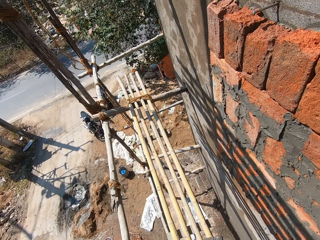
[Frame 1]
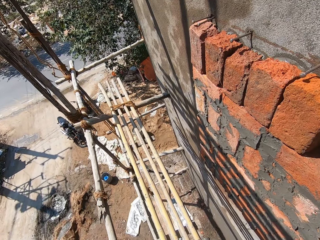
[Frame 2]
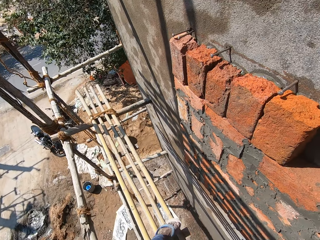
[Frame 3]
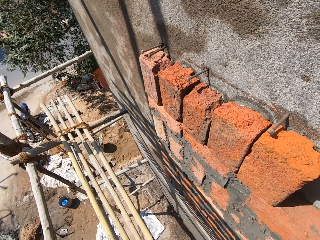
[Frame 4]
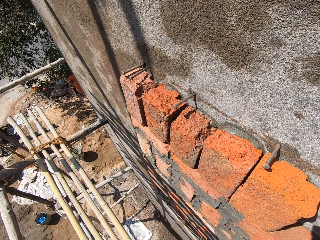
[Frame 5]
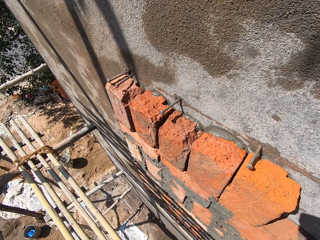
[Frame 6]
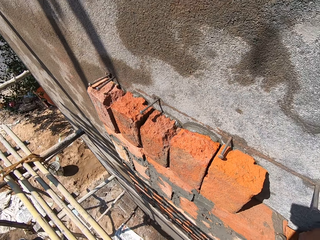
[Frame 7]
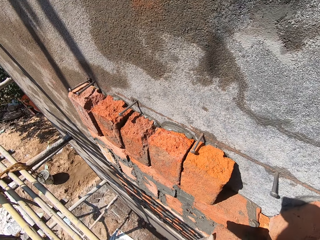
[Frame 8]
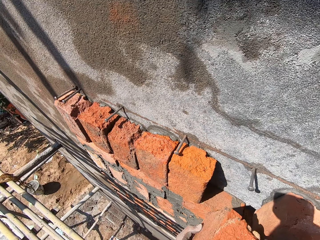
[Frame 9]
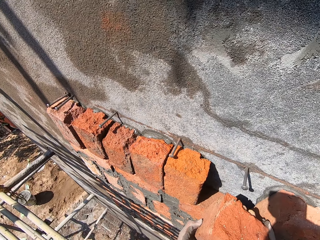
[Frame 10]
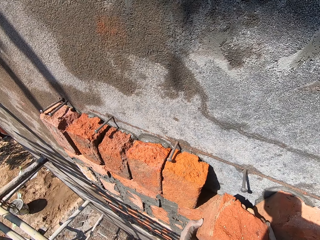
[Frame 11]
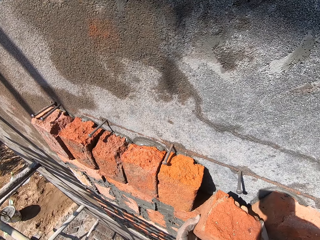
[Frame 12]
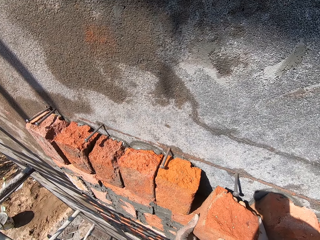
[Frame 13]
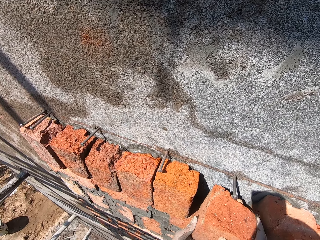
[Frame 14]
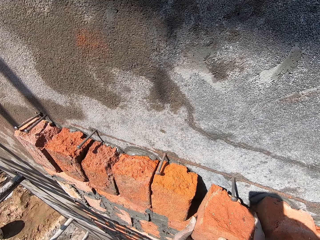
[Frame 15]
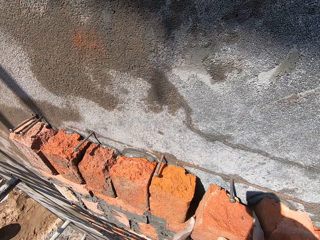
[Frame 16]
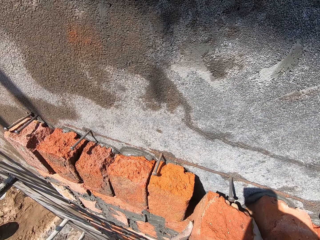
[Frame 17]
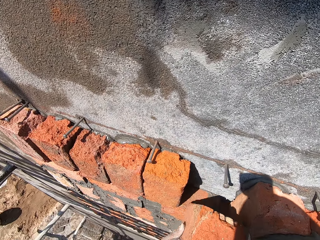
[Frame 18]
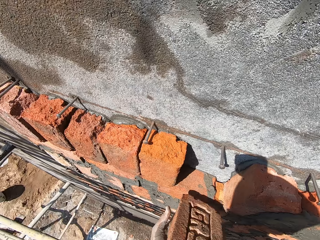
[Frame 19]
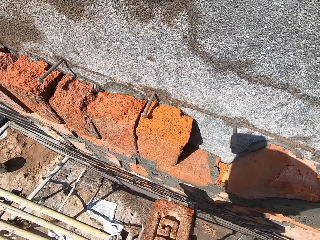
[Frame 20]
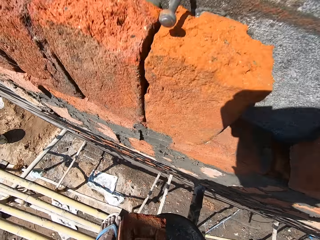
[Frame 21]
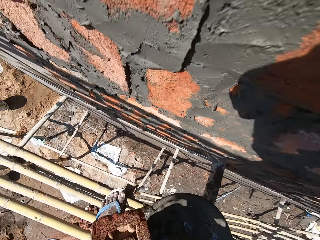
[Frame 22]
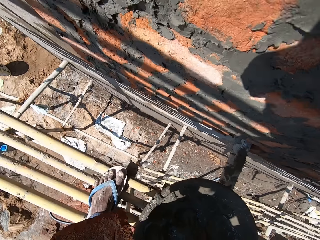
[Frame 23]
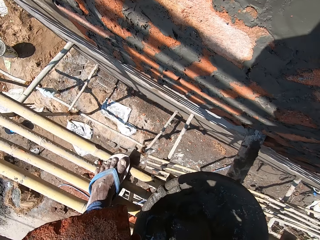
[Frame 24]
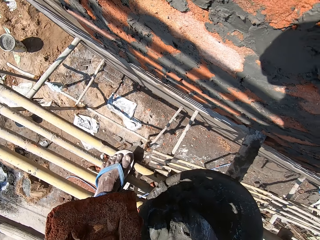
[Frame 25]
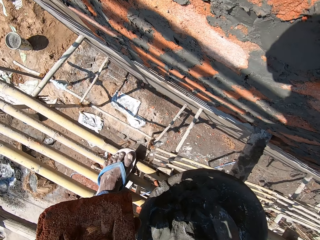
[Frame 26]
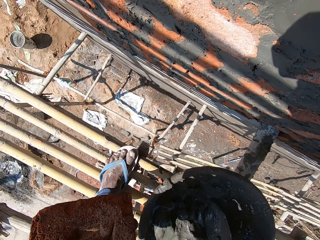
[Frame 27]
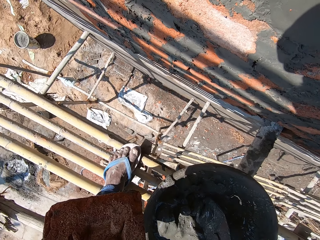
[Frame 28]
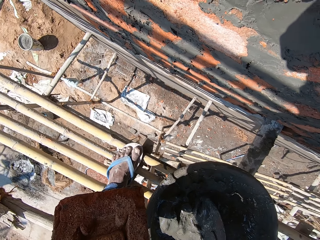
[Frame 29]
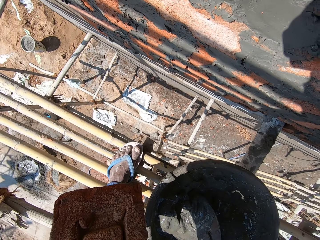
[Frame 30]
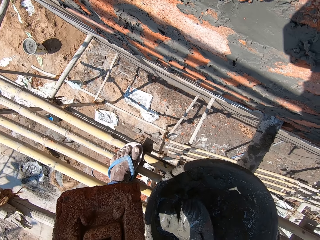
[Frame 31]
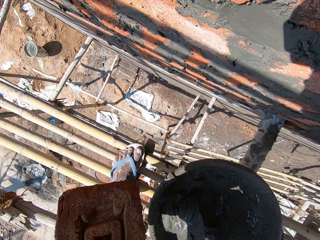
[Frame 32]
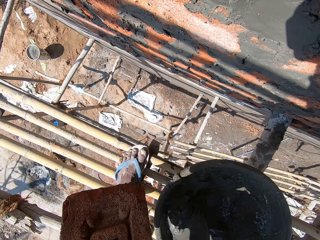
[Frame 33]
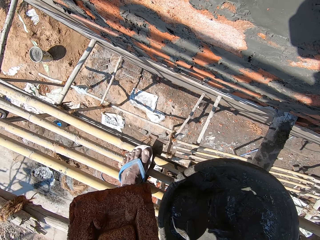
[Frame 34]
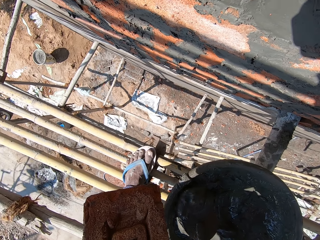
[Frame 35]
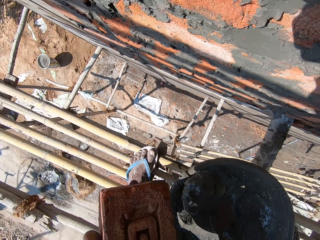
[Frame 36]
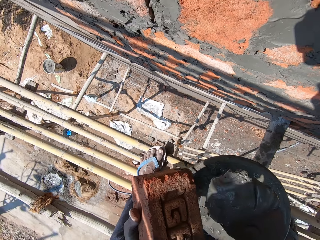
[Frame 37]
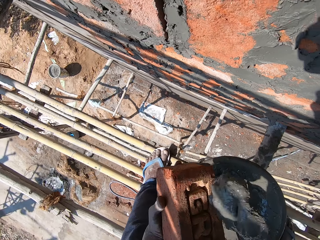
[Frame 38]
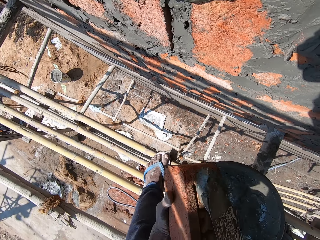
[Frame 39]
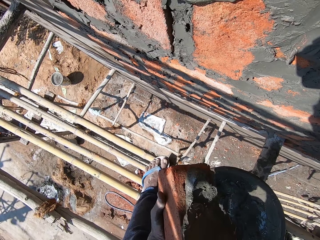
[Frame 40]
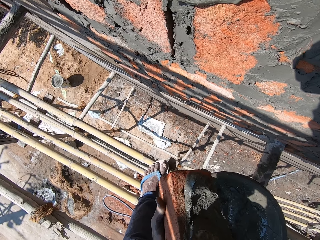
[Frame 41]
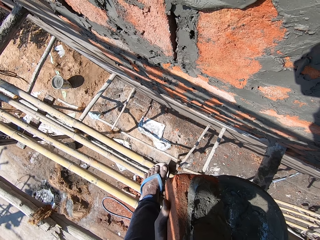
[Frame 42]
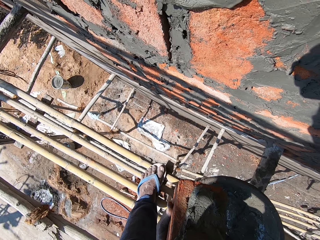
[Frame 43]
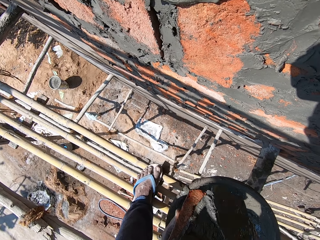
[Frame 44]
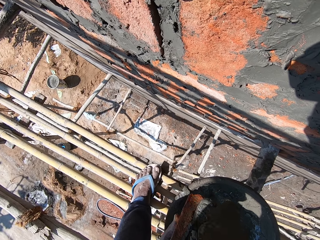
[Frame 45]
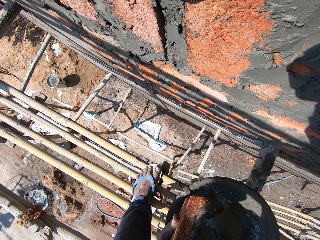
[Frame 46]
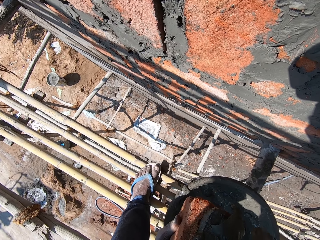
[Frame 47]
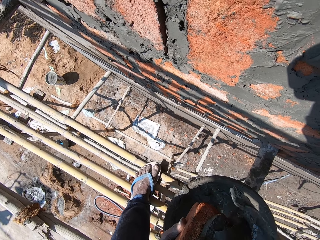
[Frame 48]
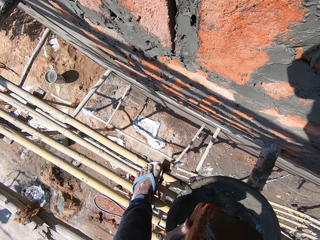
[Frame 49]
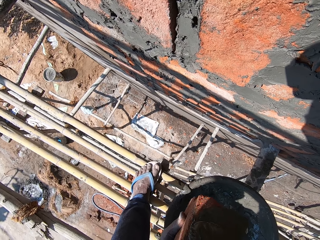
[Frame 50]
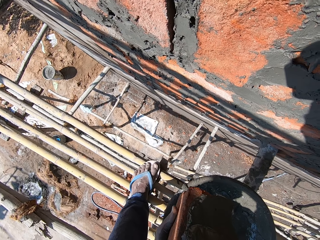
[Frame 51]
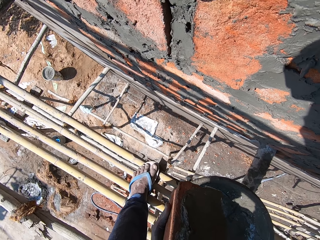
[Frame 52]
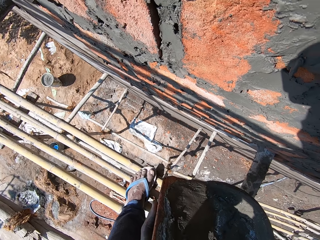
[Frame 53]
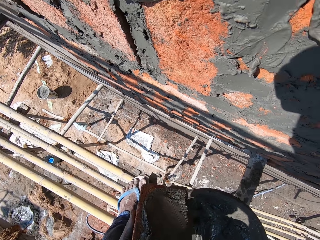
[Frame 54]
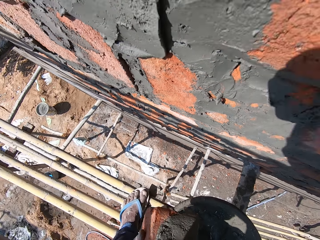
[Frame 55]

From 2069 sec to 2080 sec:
The camera wearer places the brick on the wall with both hands. He picks the hand trowel in the cement pan with his right hand. He picks mortar from the cement pan with the hand trowel in his right hand. He places the cement on the brick in his left hand with the hand trowel in his right hand.

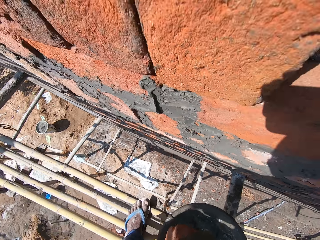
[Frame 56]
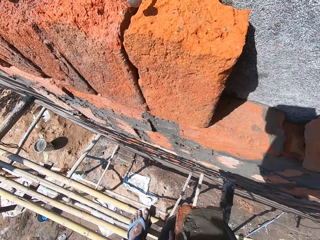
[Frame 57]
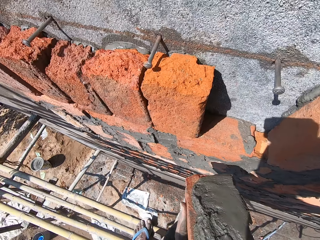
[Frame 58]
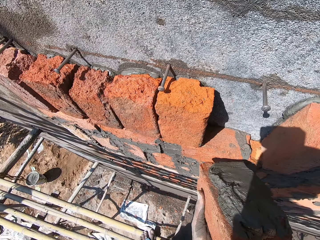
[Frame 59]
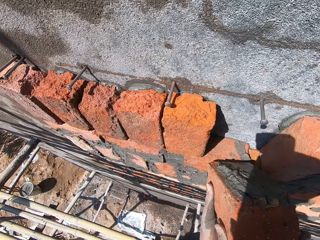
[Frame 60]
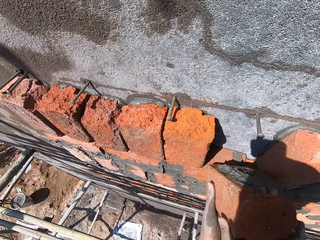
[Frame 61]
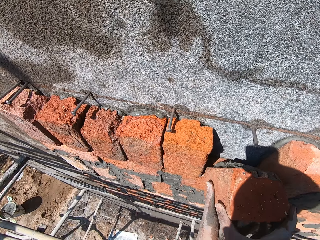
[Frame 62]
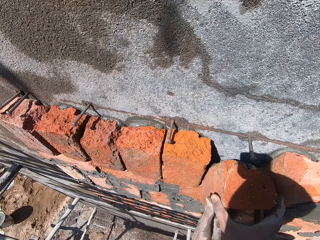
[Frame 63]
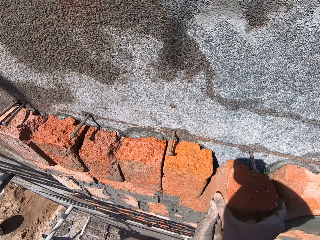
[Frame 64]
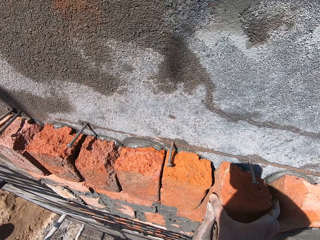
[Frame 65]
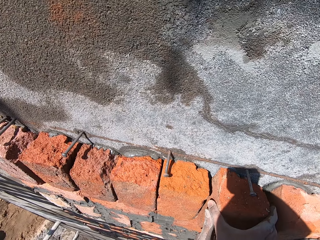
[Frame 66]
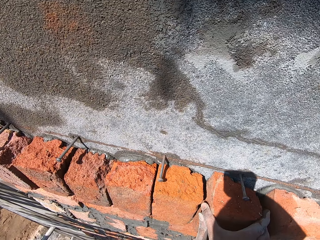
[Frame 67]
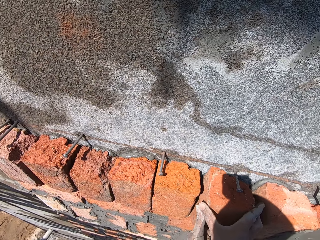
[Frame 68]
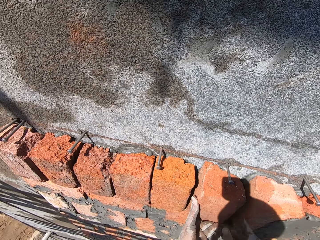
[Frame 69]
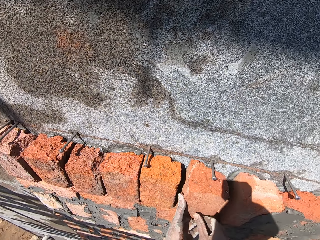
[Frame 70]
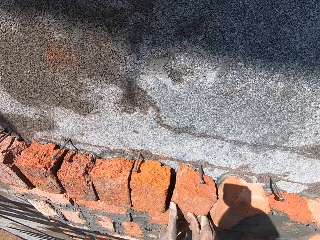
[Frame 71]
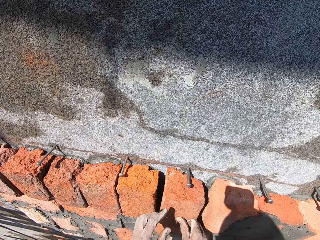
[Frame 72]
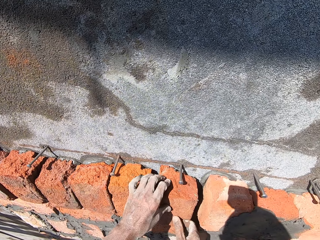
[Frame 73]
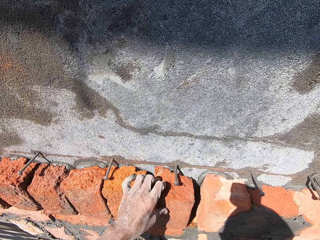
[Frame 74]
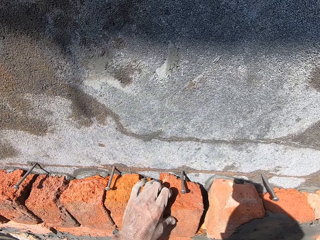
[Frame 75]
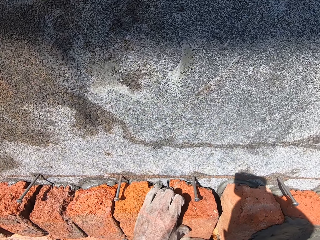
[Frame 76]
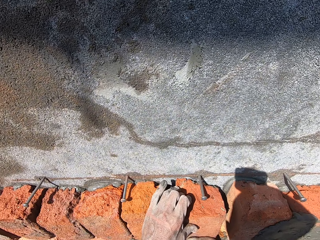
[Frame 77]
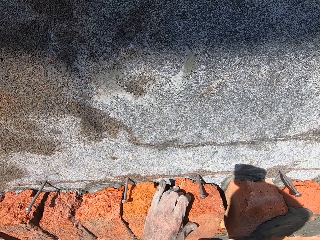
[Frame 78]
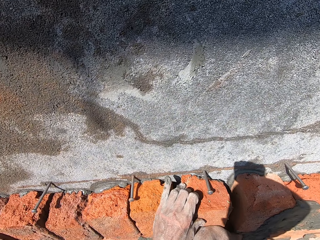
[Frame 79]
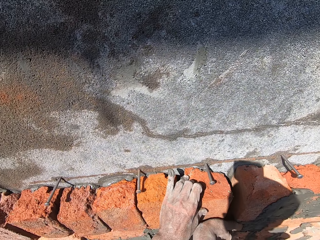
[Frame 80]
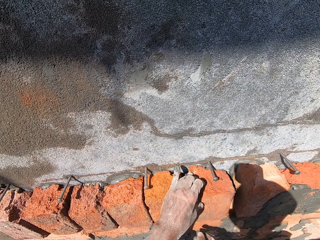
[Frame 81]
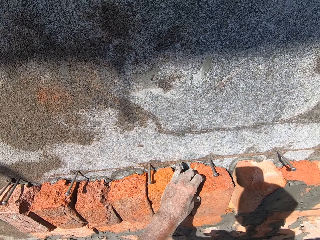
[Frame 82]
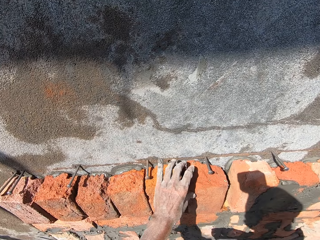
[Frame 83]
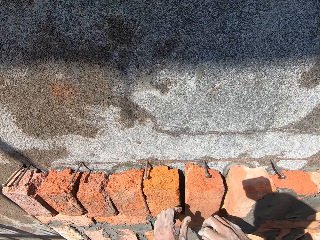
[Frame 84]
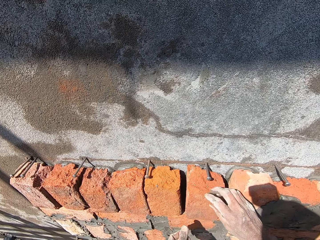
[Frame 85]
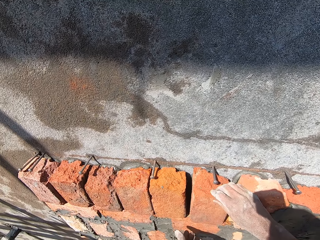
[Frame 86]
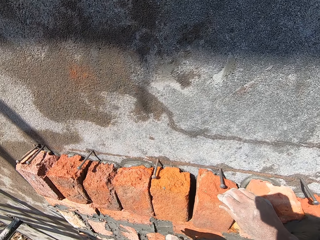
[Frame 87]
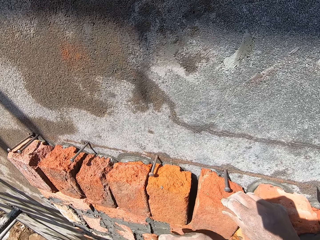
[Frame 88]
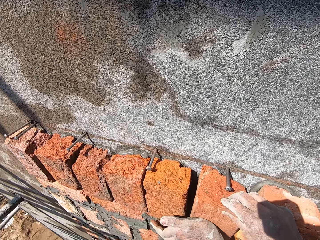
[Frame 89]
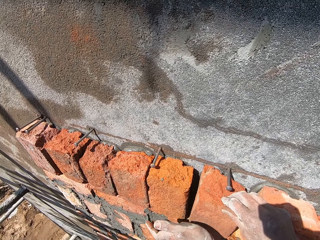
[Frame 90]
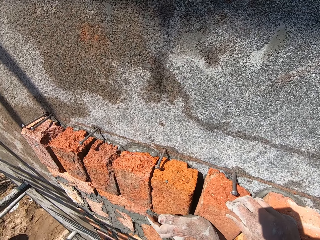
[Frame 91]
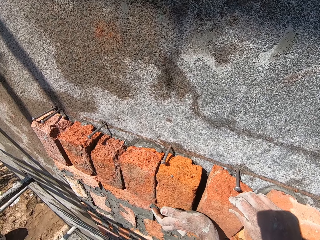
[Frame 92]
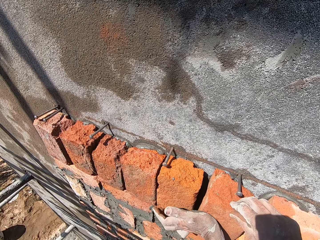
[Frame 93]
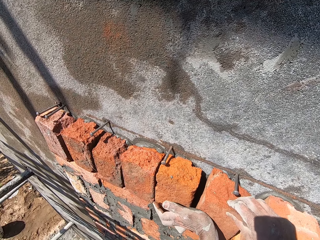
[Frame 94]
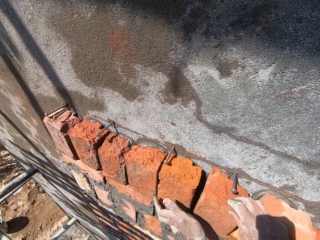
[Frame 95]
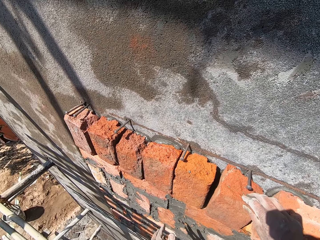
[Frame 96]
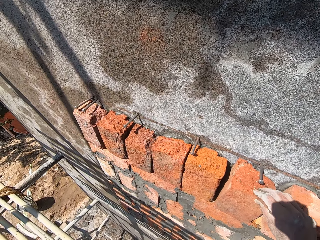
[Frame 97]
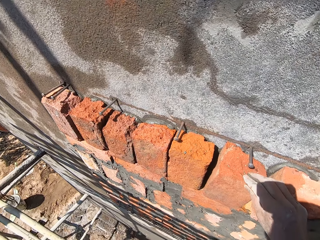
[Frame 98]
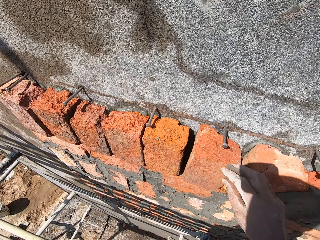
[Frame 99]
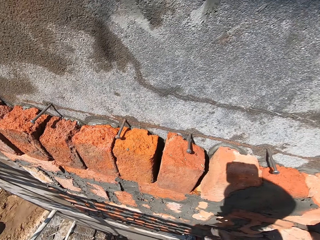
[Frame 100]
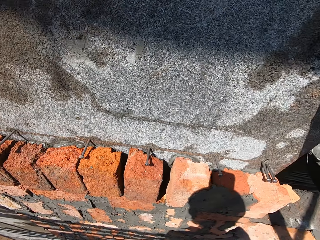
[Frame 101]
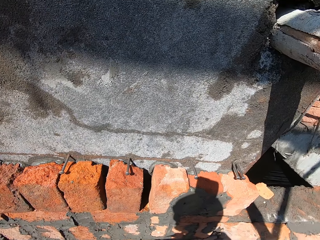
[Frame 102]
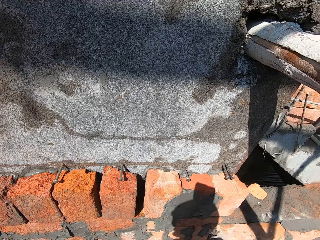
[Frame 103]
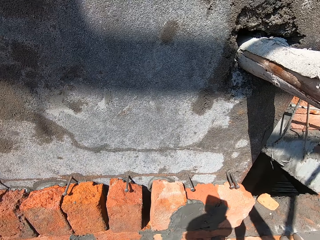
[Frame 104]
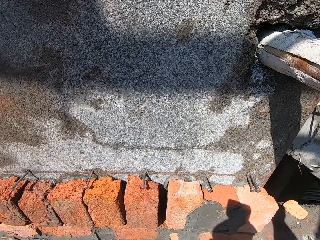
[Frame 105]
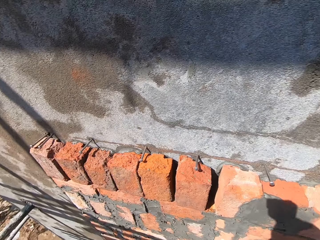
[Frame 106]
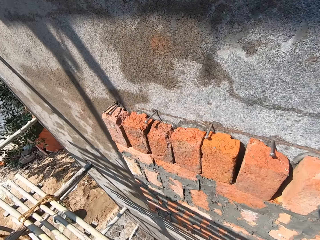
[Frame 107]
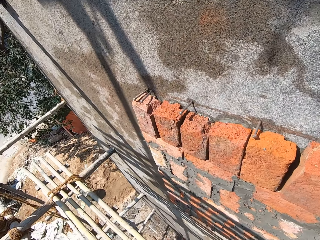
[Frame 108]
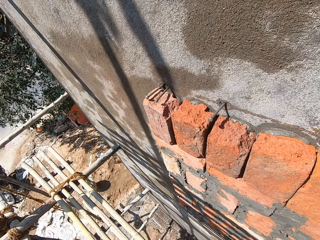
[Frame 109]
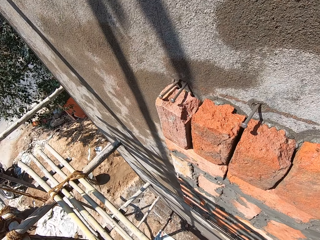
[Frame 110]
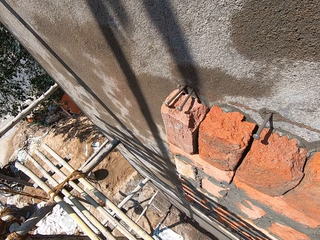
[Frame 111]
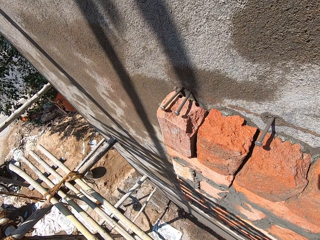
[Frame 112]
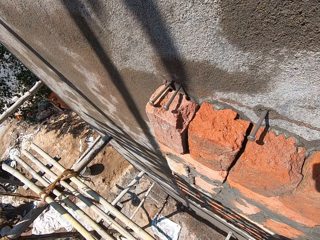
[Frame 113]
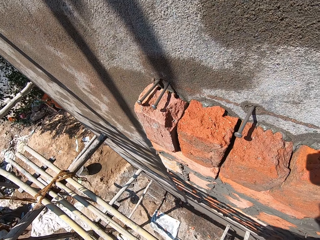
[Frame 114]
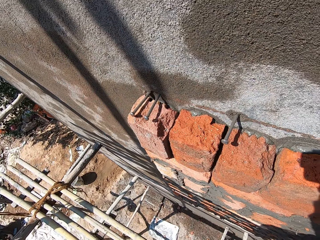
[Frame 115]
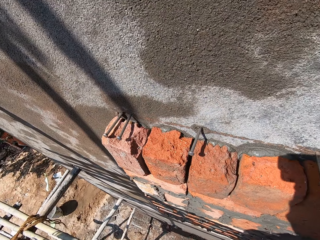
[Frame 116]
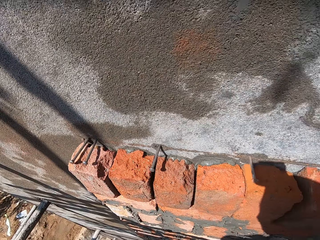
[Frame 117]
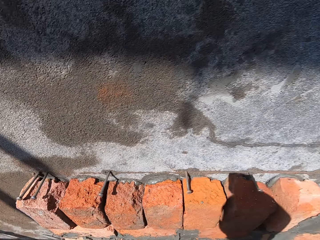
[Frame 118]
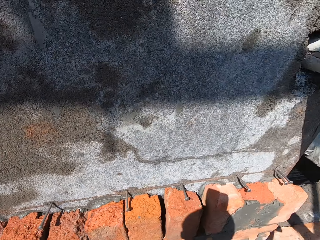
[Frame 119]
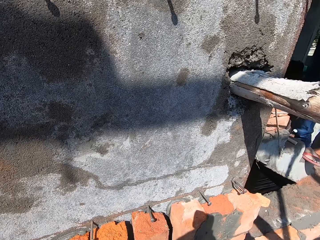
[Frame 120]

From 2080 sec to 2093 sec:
The camera wearer places the brick on the wall with both hands. He interacts with a man. He hits the brick on the wall with his right hand. He hits the brick on the wall with his left hand. He looks around the wall. He looks at the ground.
